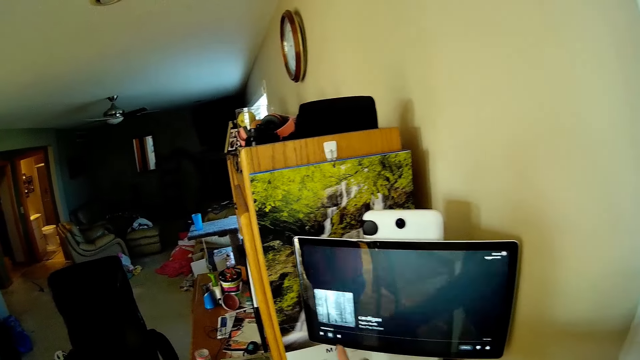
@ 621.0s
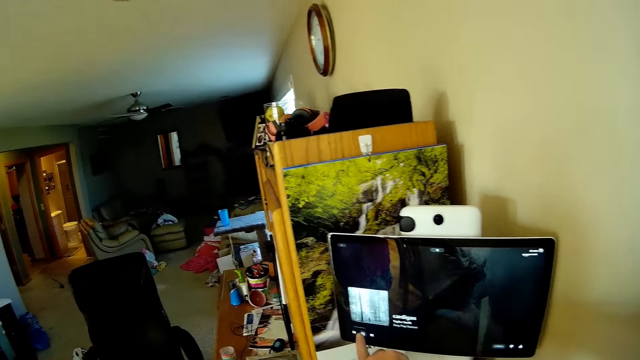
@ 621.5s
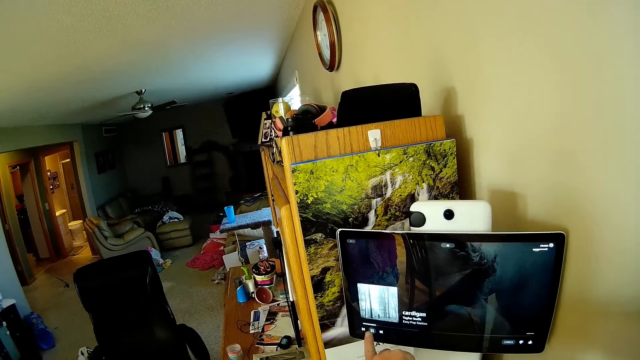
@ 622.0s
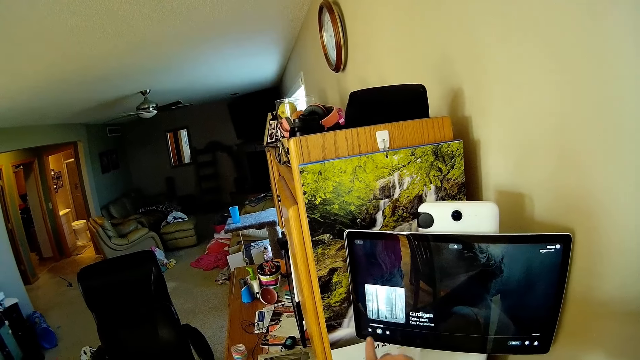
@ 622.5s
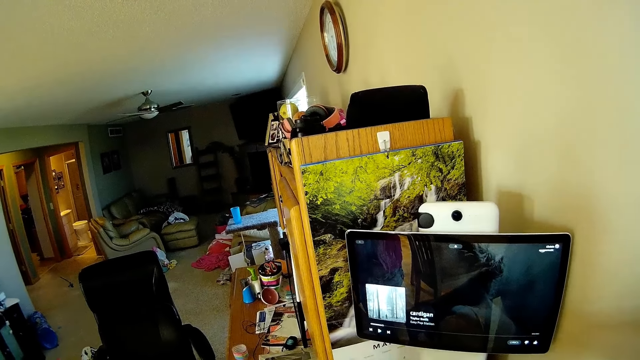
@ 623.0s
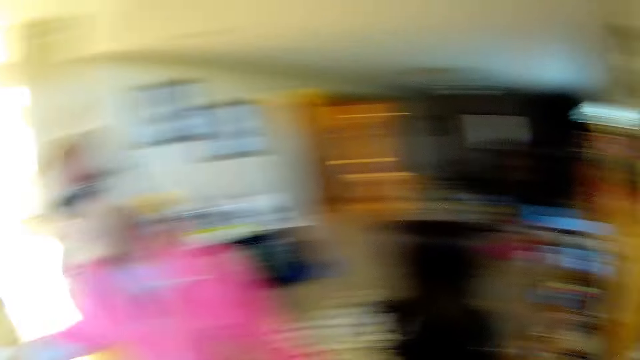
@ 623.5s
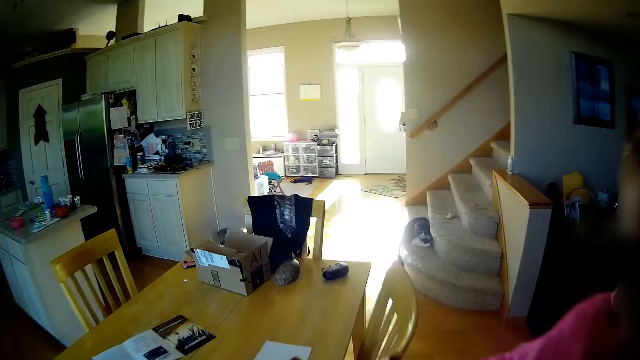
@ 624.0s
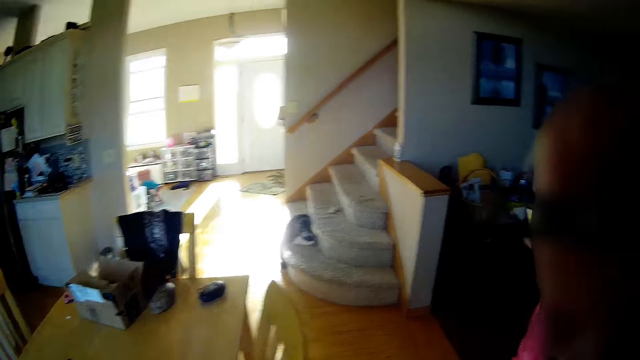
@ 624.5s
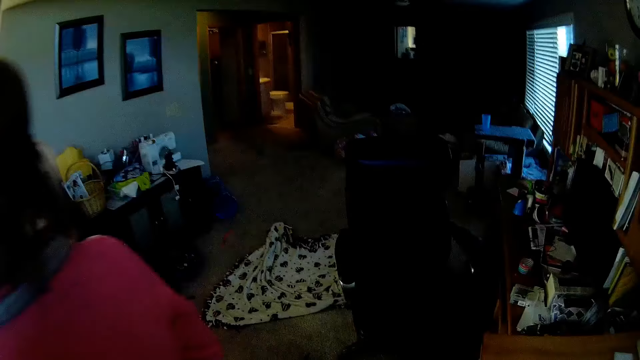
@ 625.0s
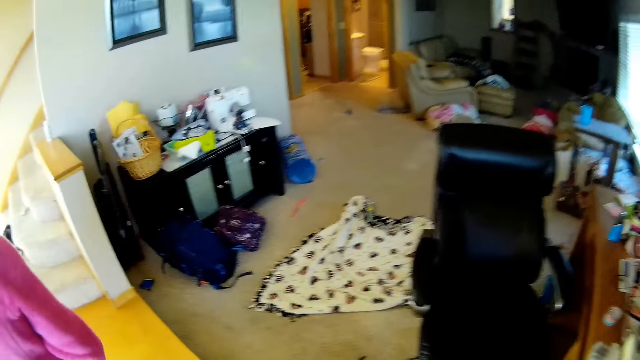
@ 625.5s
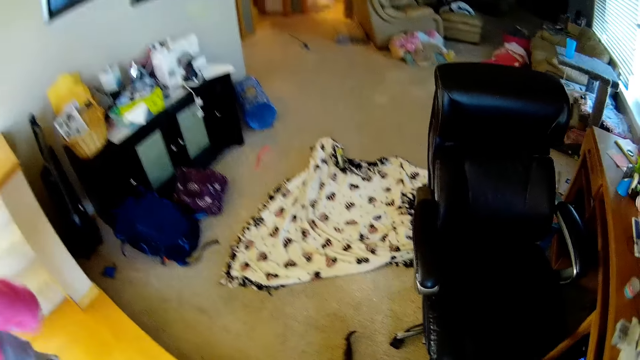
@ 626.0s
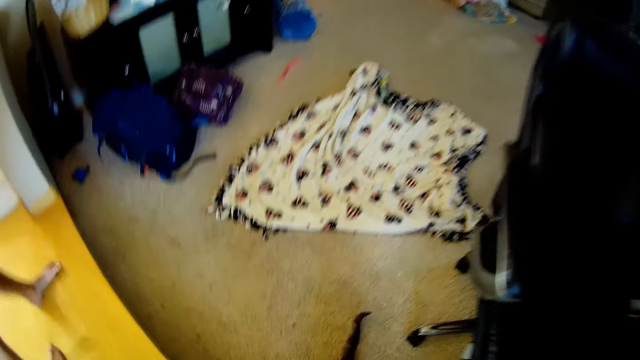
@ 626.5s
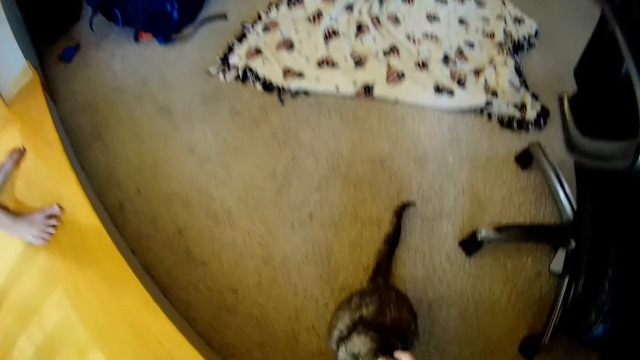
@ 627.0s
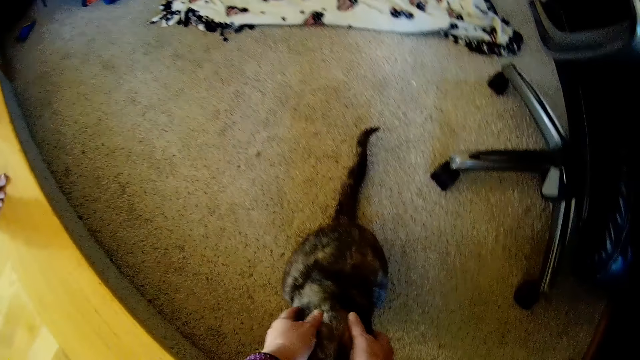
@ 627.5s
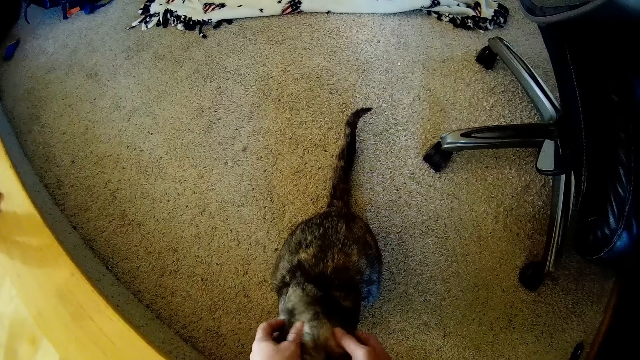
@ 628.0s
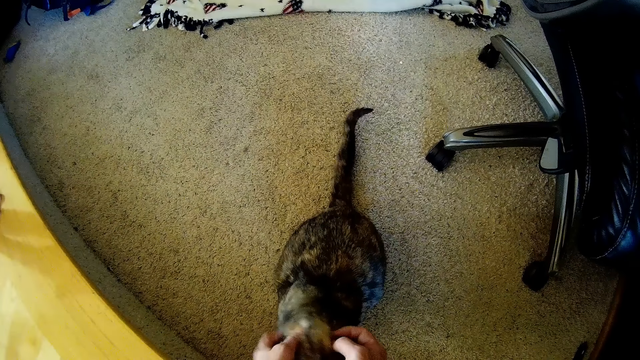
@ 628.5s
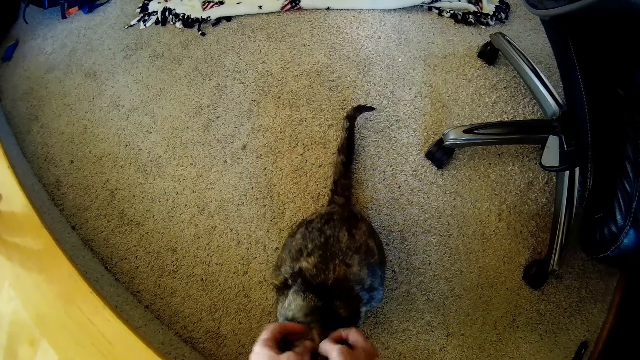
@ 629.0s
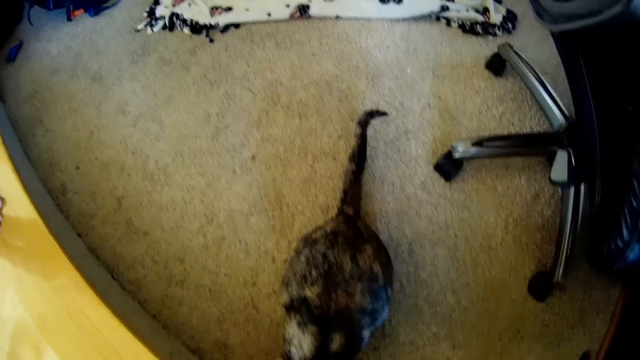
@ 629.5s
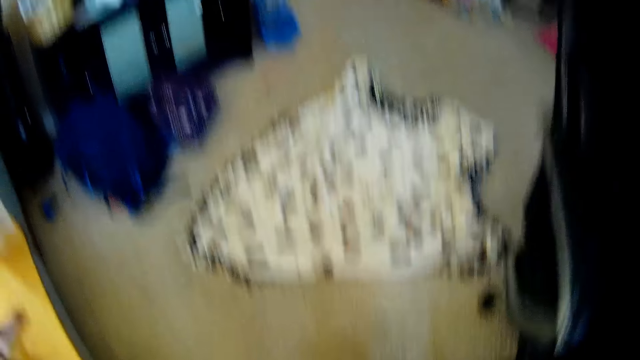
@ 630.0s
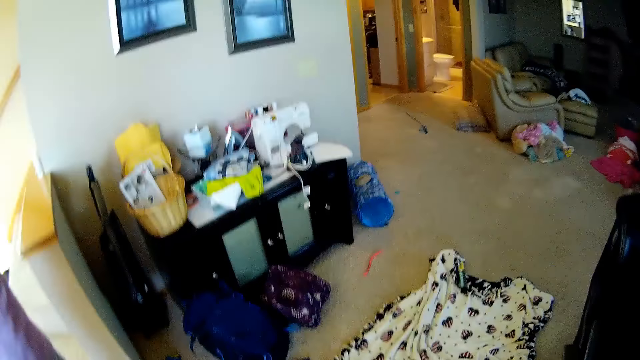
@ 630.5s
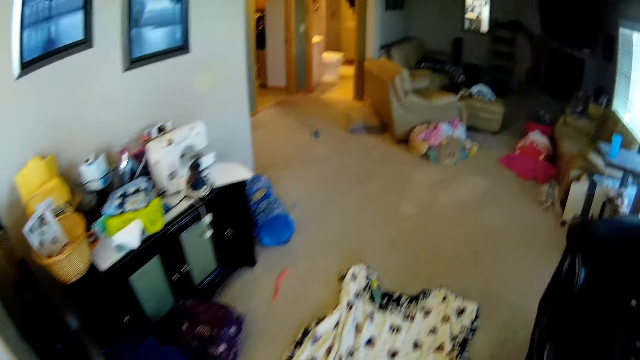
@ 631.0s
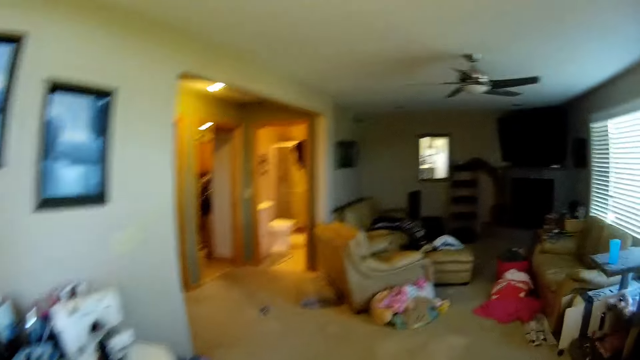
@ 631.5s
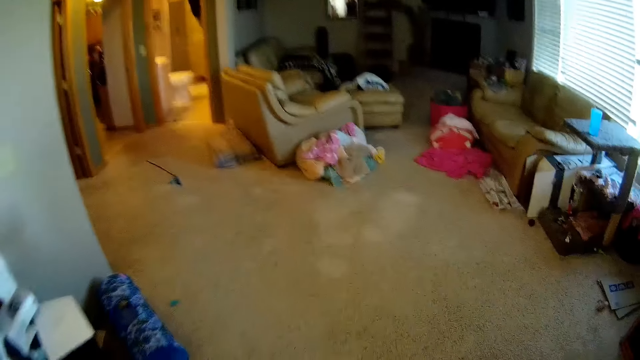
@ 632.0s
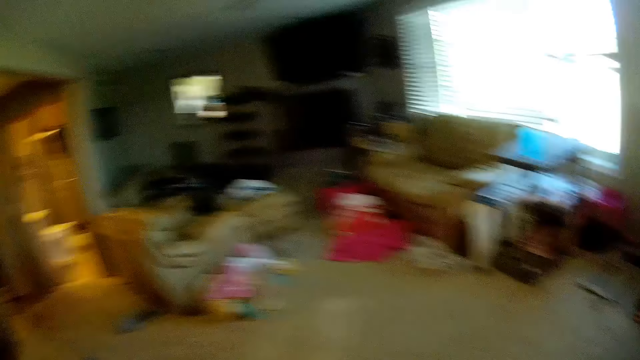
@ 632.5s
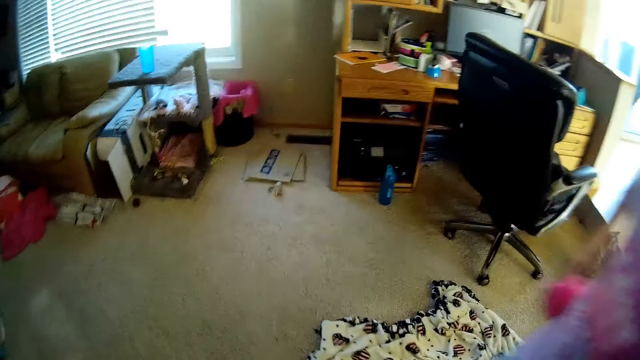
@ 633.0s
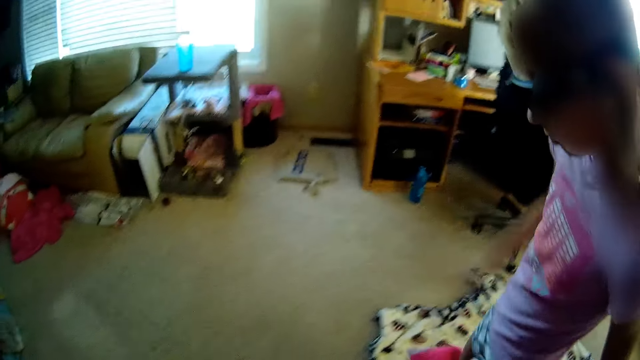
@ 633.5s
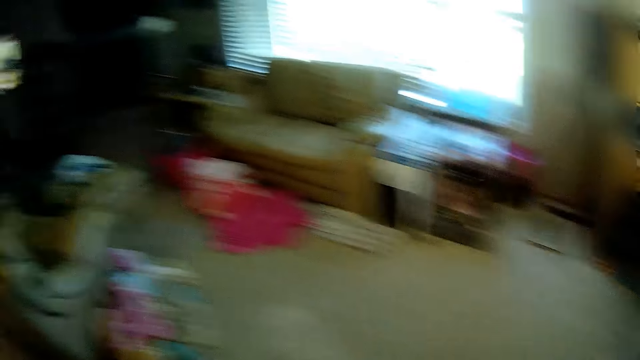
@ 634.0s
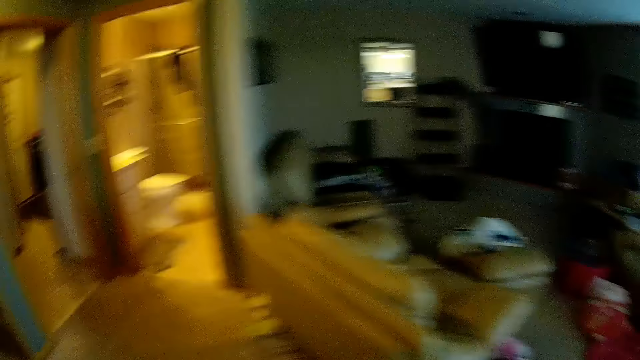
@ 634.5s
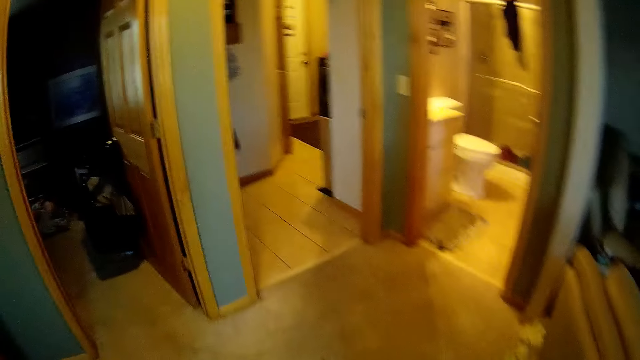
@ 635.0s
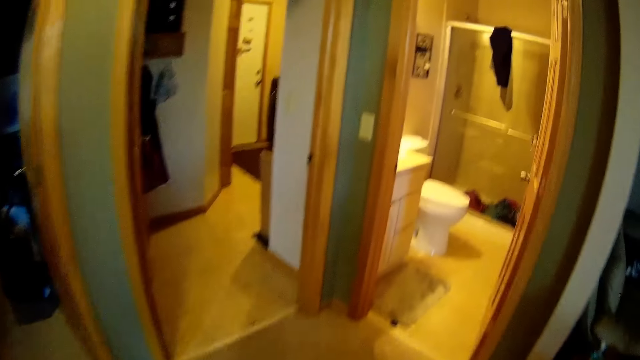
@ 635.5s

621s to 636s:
The camera wearer plays with the cat. They dialogue with a child. They touch the cat. They look around. They walk in the house. They dialogue with the child.

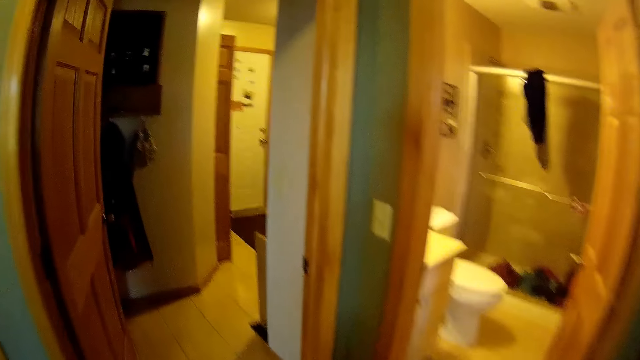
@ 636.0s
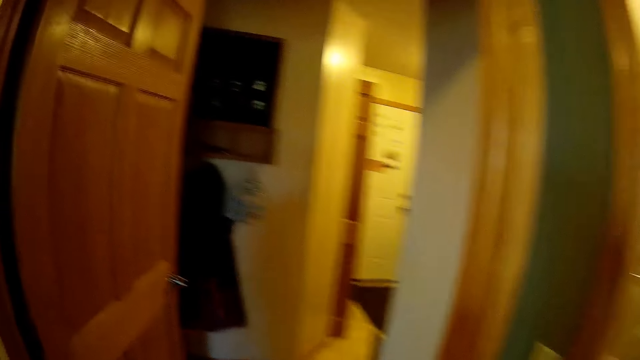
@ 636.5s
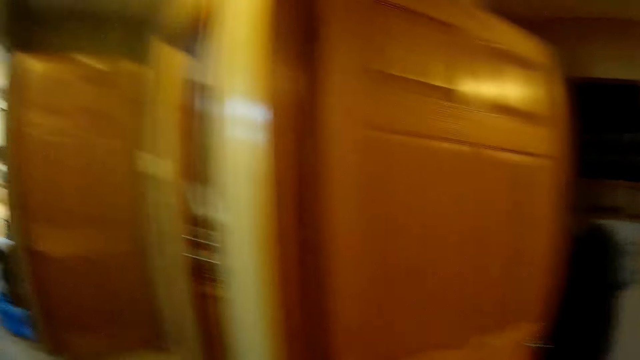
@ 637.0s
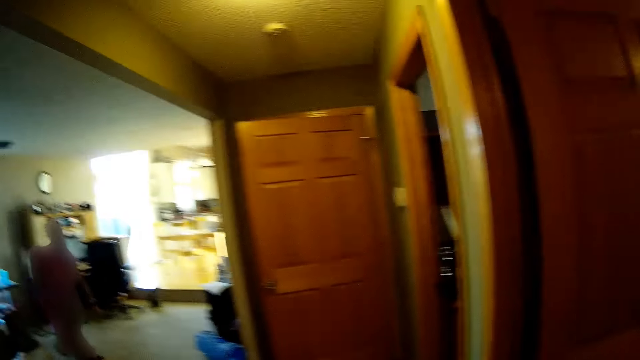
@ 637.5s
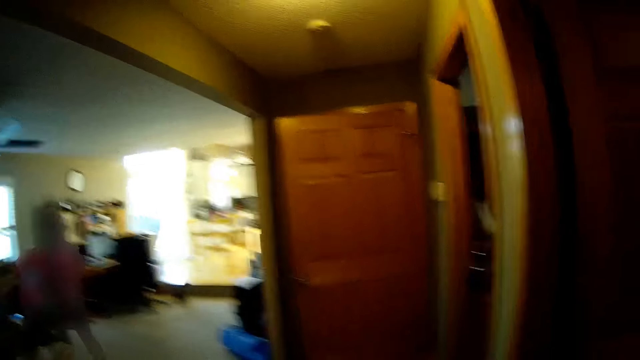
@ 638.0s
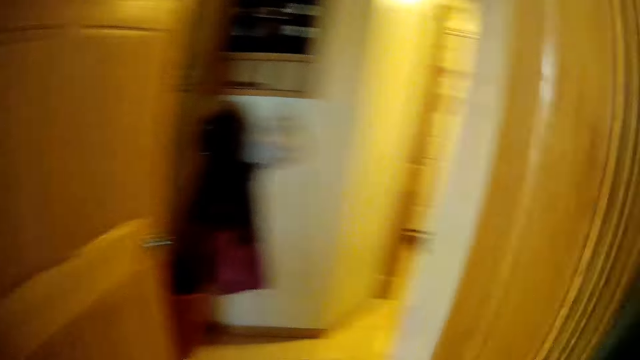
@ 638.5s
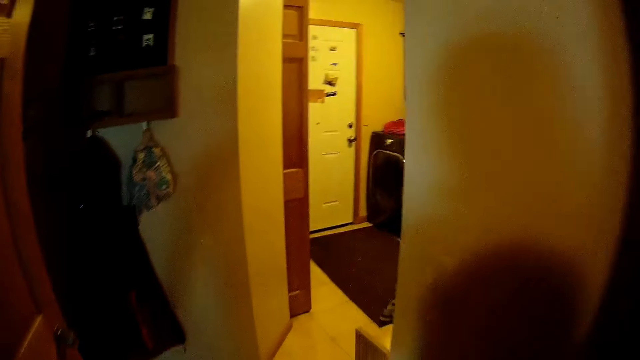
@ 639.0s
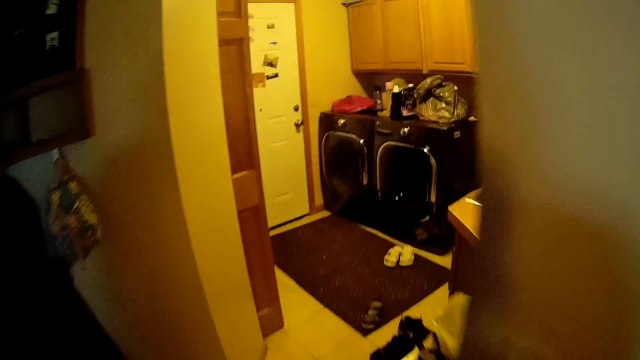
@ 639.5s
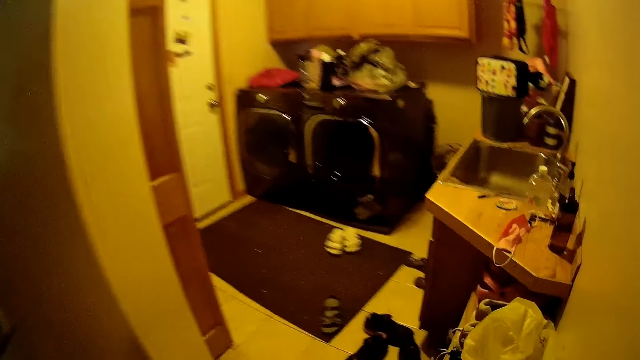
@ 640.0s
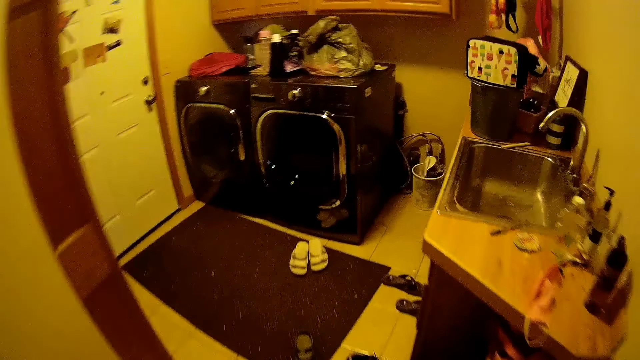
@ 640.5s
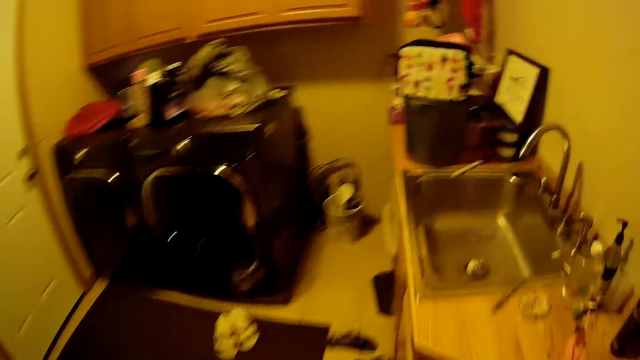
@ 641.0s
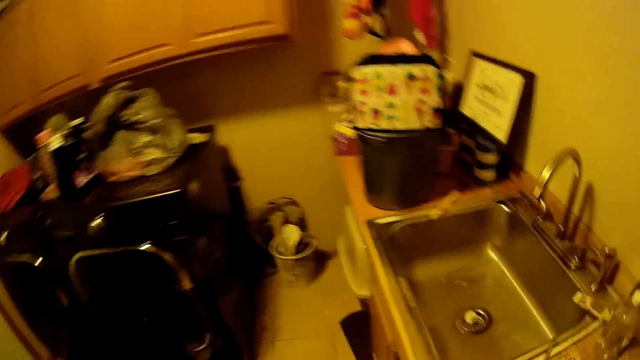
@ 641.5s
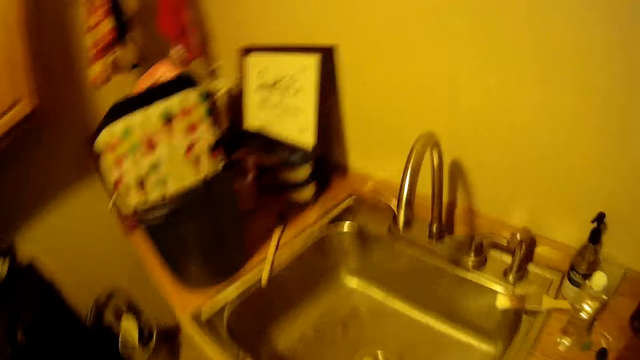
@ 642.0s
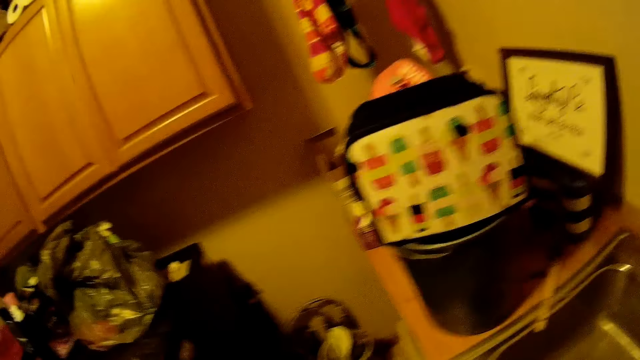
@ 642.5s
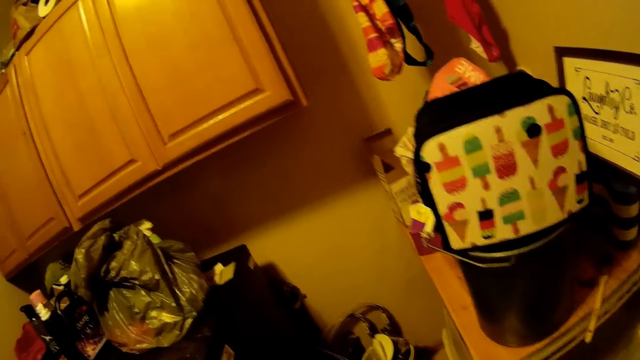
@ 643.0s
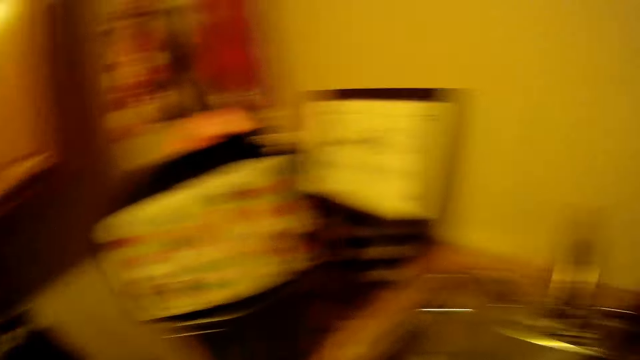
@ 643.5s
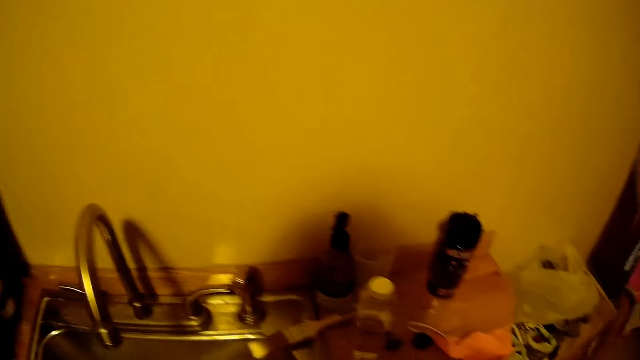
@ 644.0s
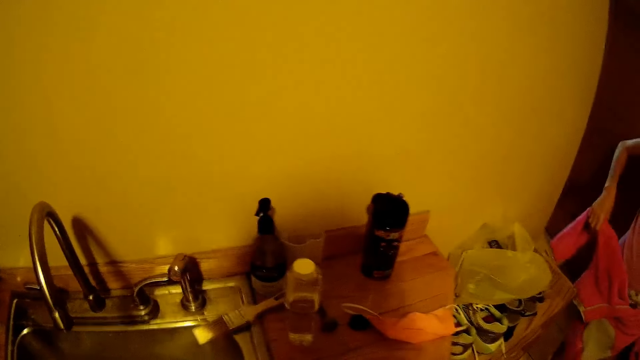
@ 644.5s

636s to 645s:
The camera wearer walks in the house.
